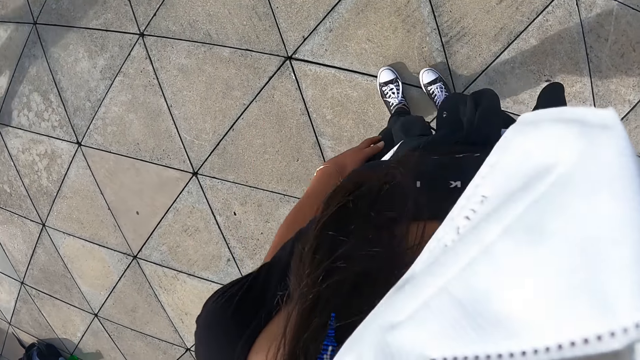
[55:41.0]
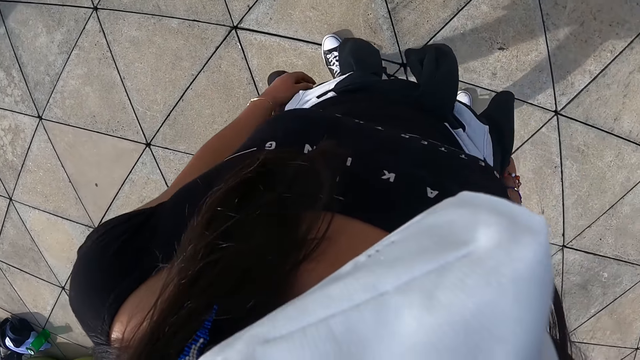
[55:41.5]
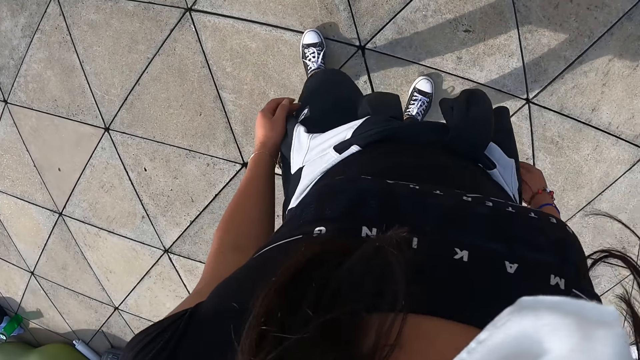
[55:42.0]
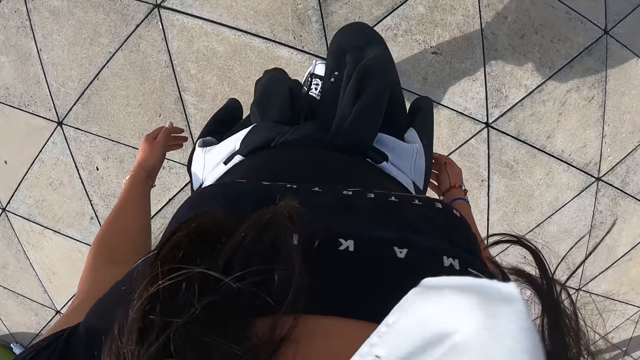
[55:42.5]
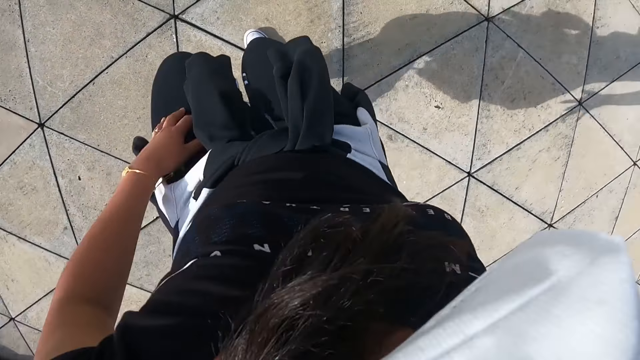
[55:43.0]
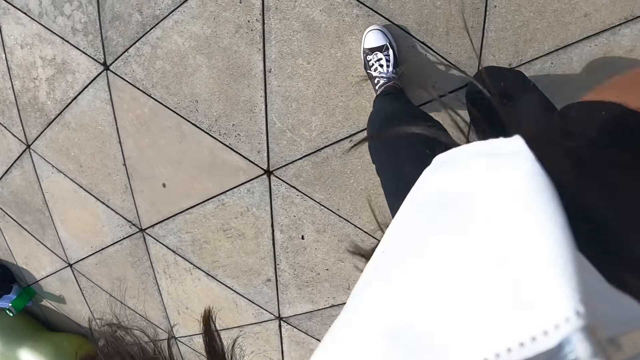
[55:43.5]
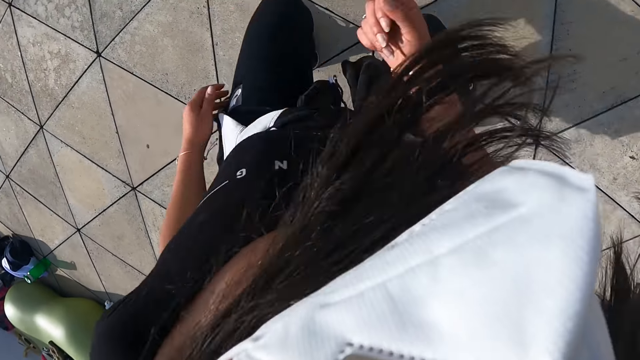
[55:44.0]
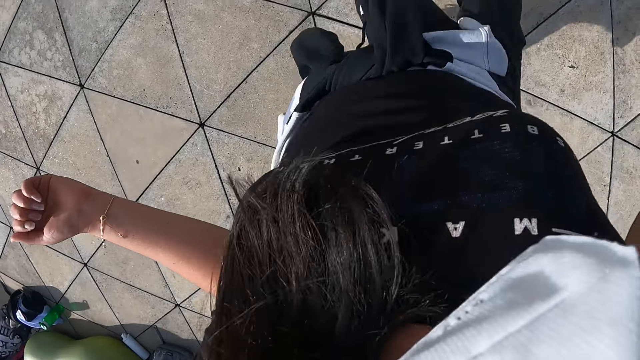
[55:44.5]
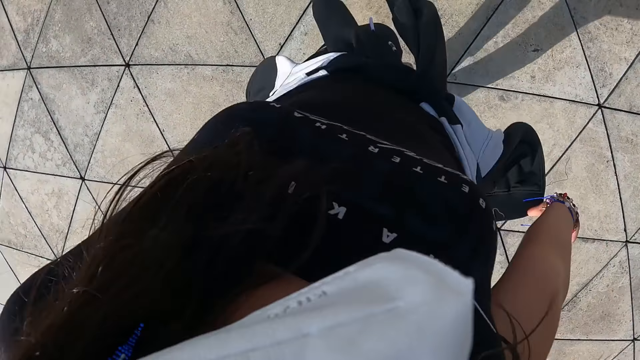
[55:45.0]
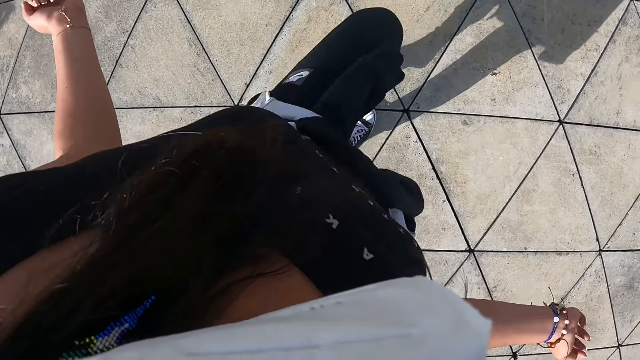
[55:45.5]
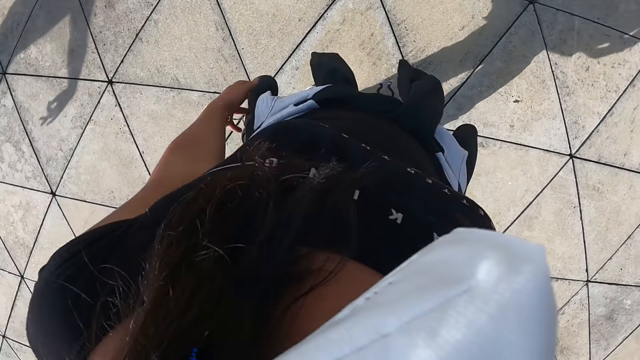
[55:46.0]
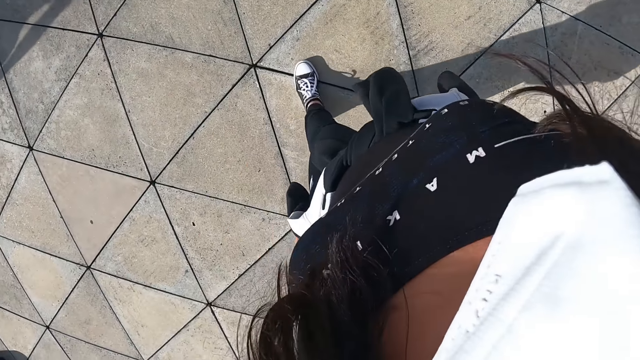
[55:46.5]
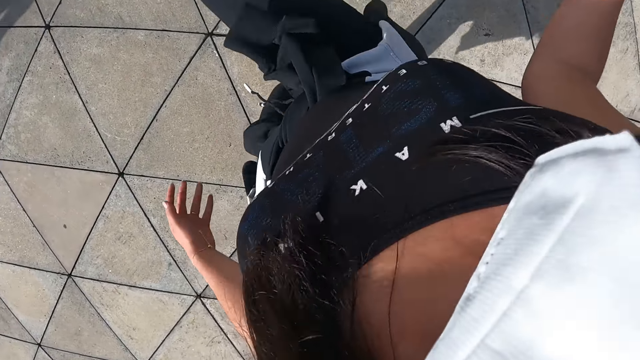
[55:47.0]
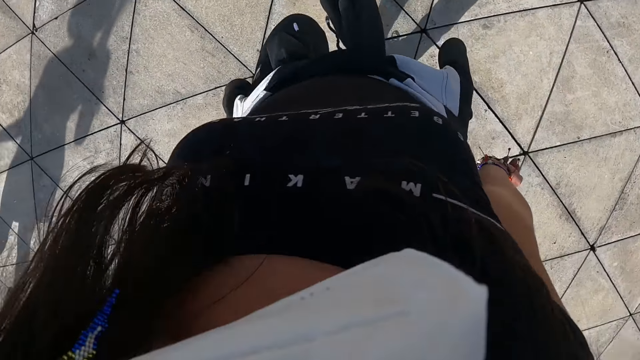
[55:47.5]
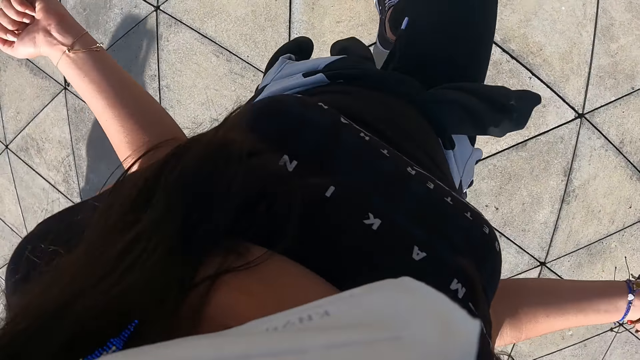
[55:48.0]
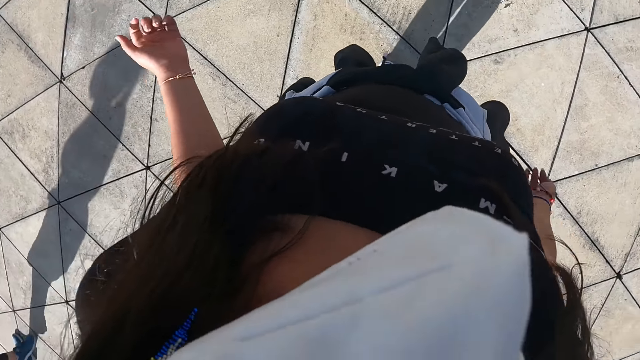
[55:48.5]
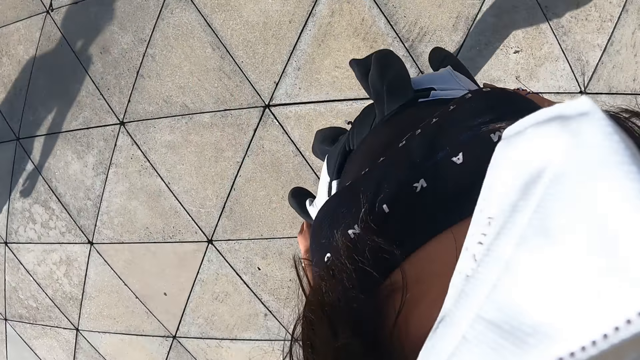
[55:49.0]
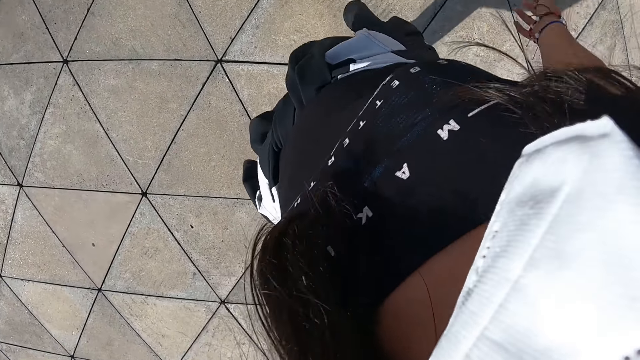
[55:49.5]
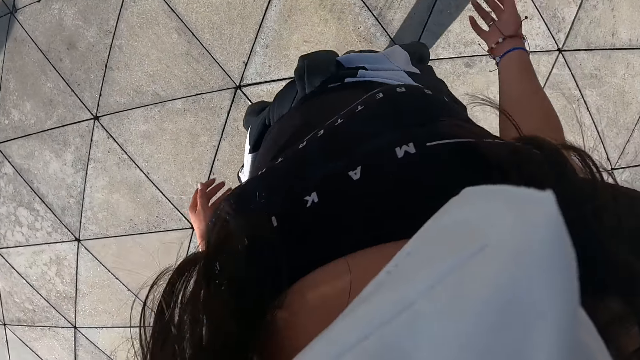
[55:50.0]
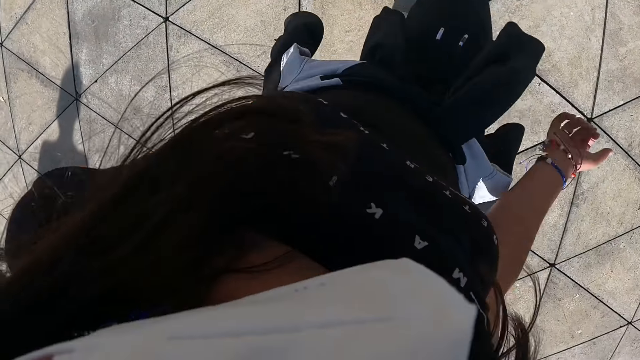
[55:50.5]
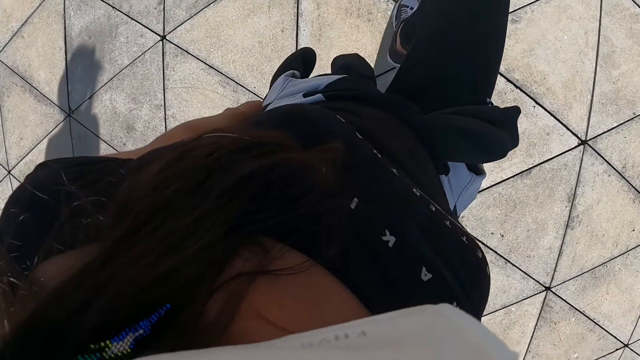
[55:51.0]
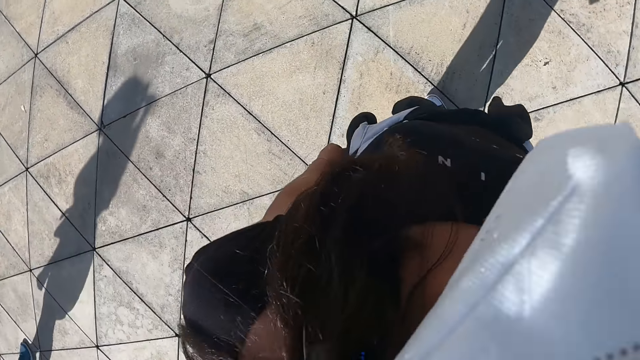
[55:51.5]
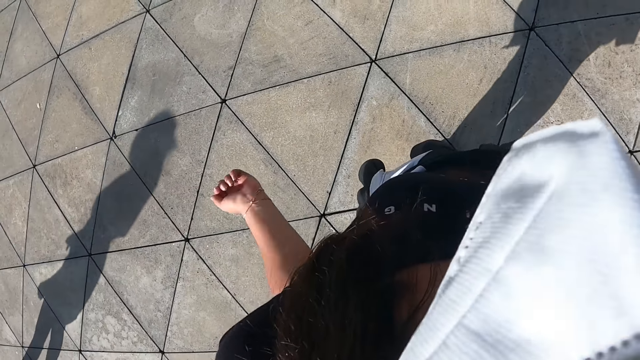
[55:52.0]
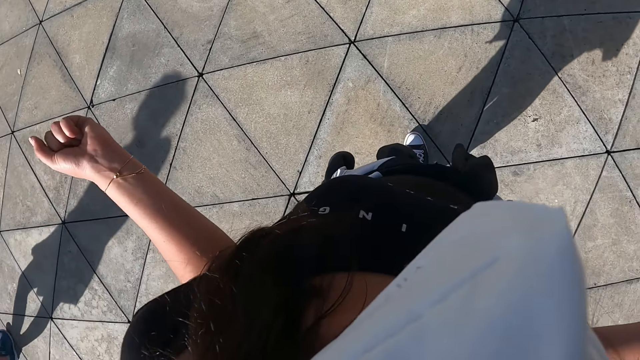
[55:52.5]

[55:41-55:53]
The camera wearer makes dance moves.

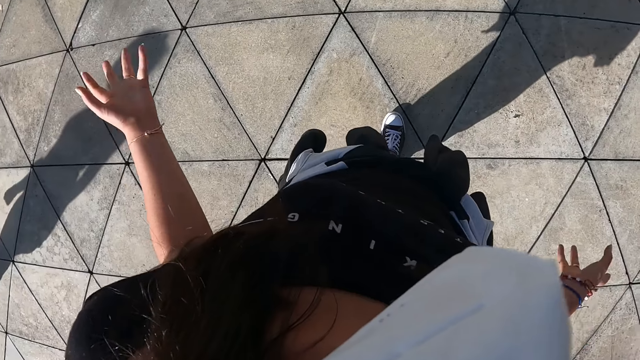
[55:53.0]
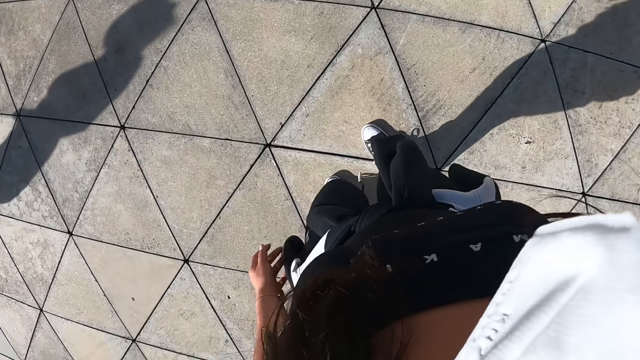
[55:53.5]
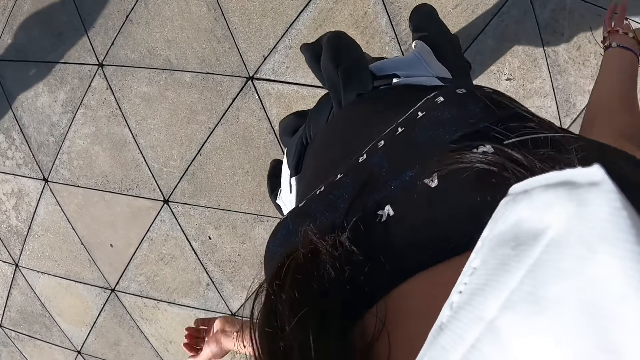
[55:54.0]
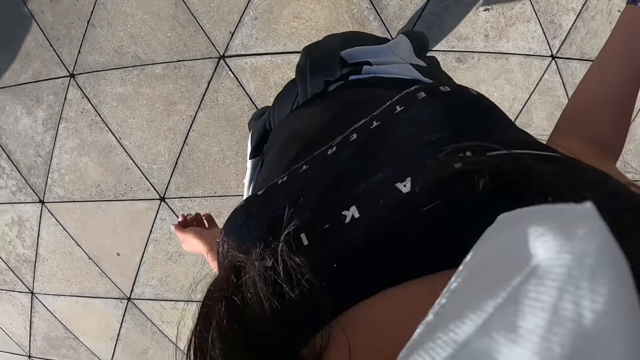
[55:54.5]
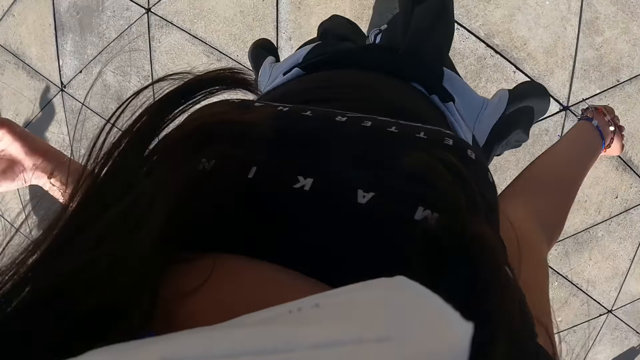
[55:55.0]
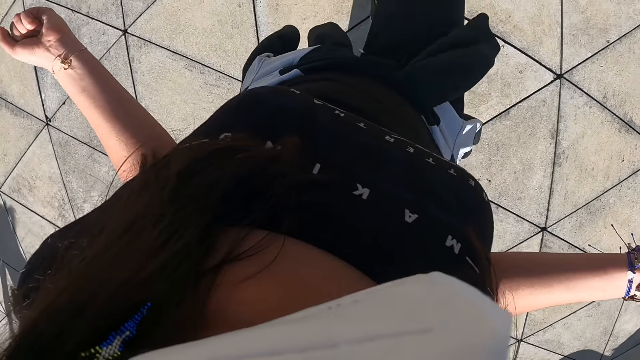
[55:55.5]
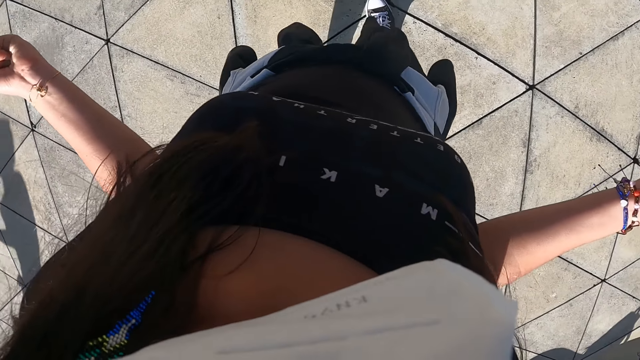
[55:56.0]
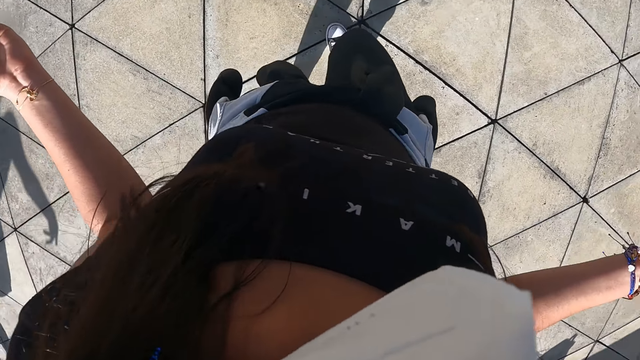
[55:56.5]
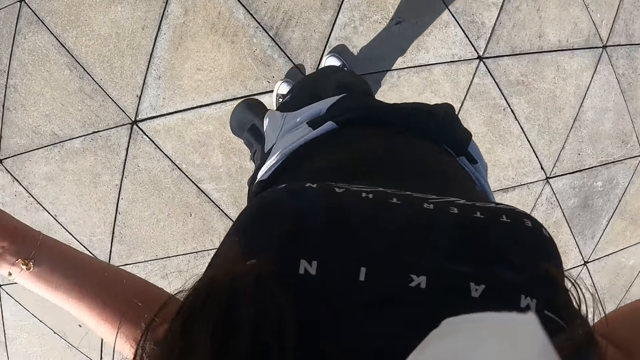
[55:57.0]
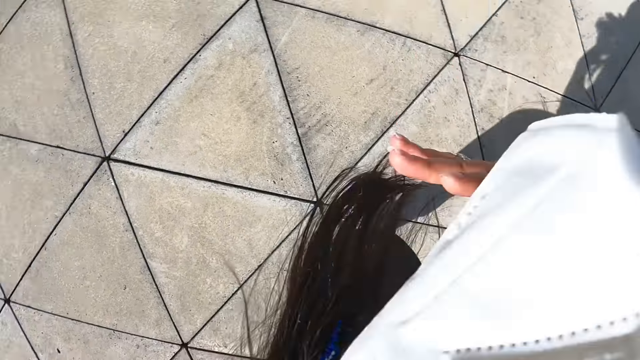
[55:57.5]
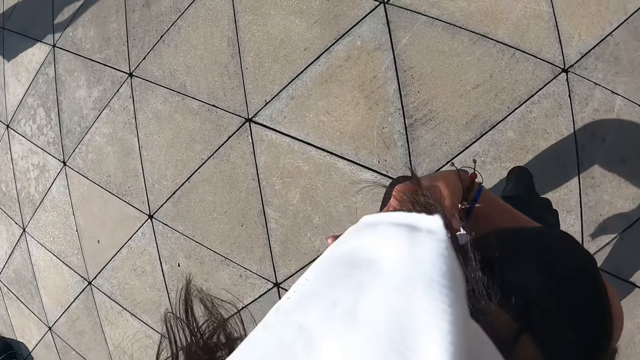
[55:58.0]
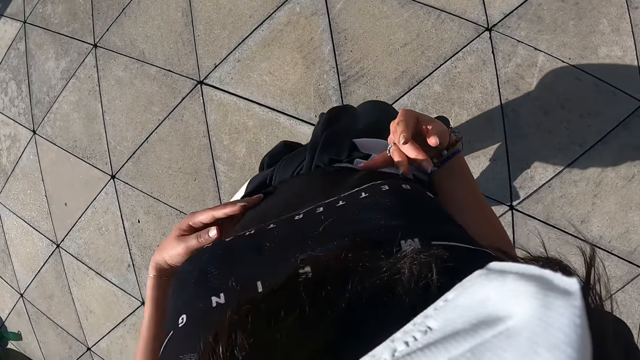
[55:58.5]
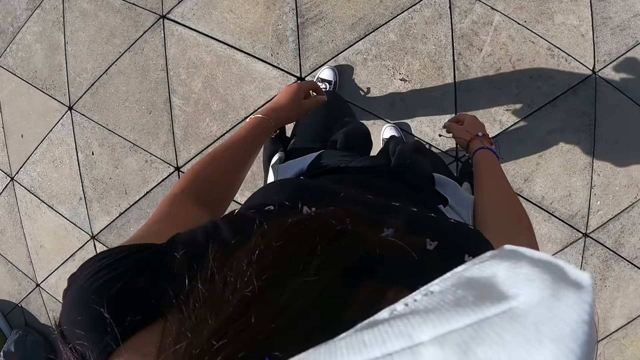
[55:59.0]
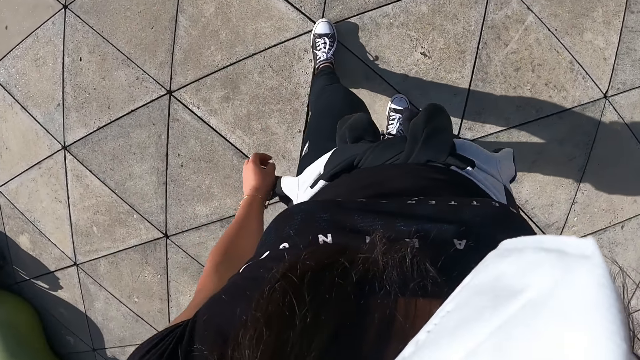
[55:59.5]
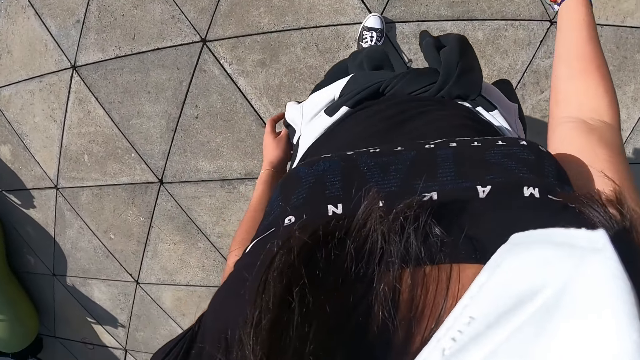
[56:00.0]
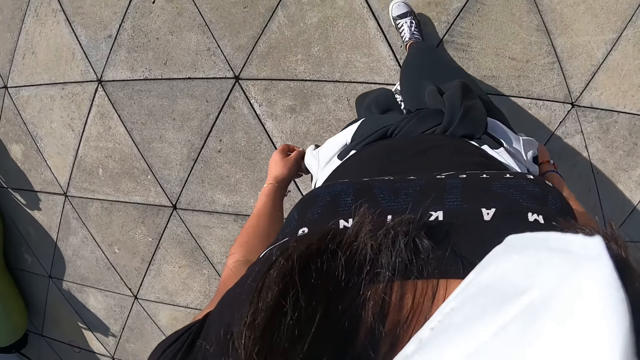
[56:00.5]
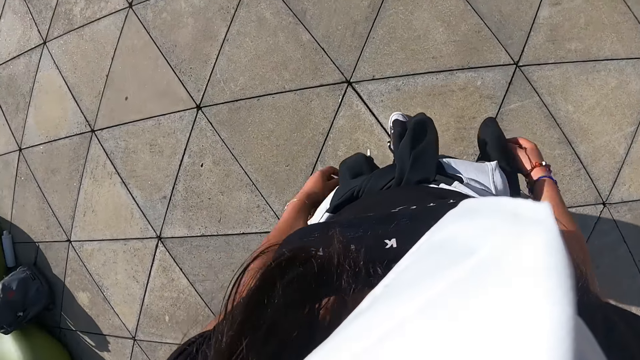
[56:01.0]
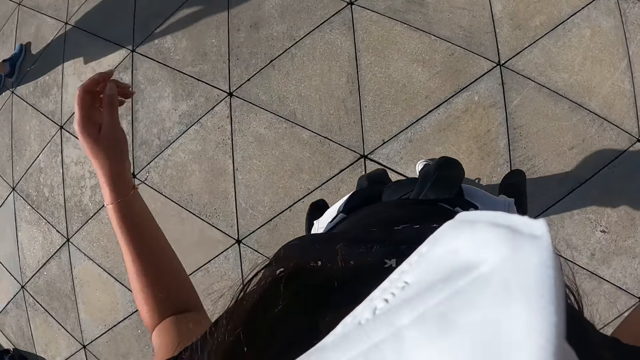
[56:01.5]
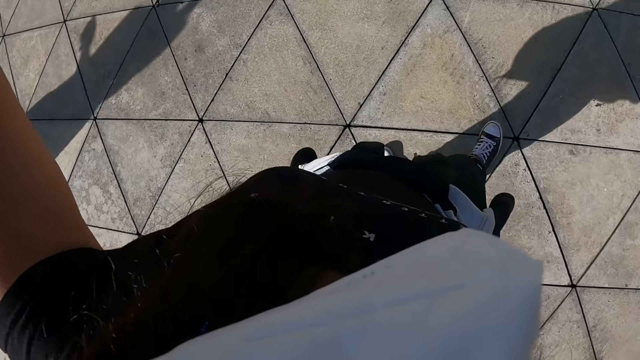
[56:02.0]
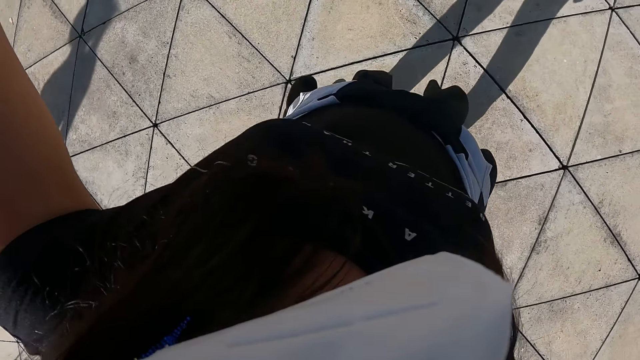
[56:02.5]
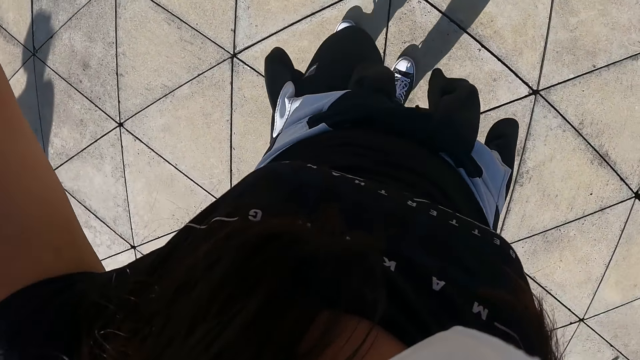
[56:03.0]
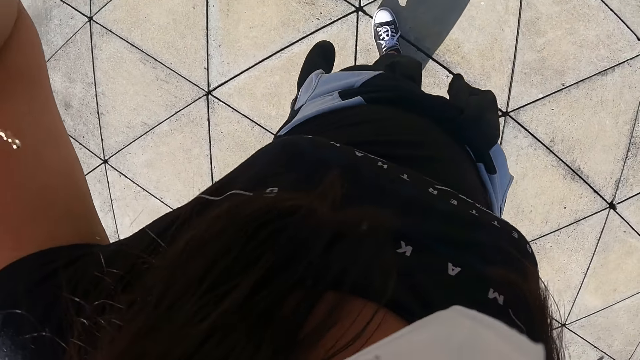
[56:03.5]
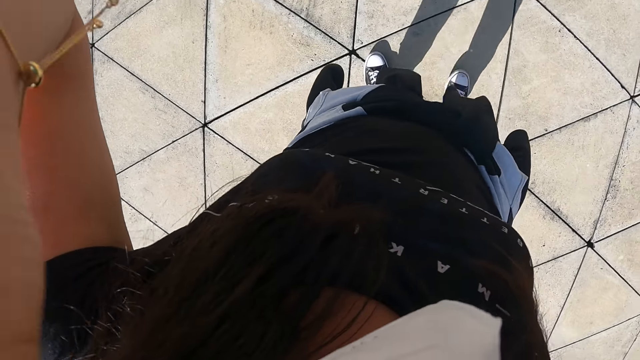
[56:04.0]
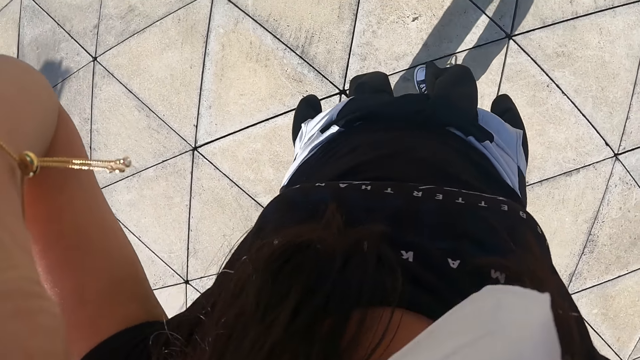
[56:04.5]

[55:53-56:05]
The camera wearer raises her hands to her head.
